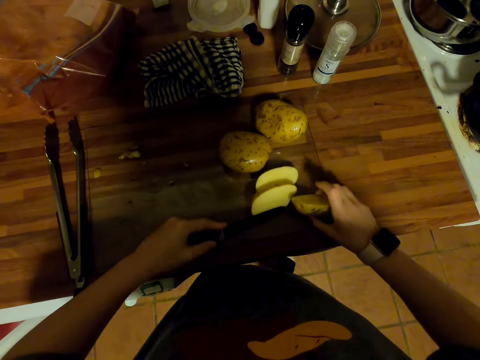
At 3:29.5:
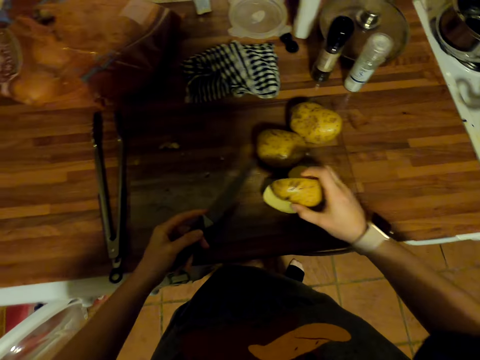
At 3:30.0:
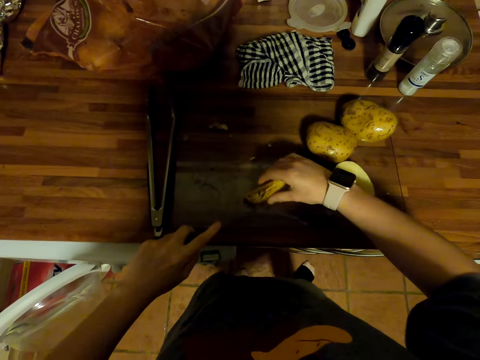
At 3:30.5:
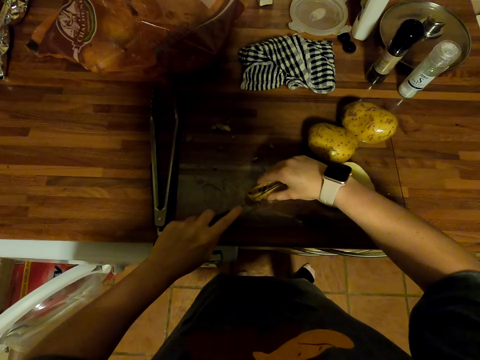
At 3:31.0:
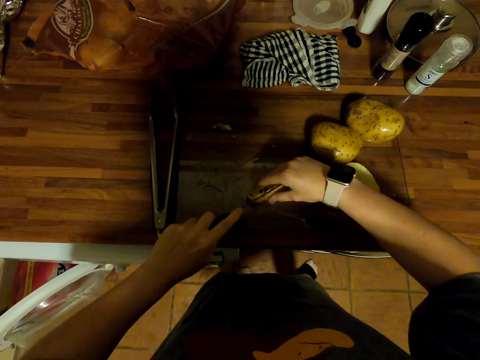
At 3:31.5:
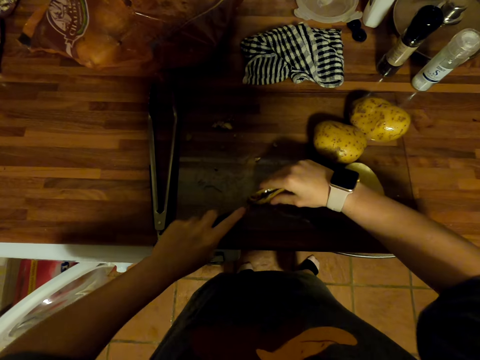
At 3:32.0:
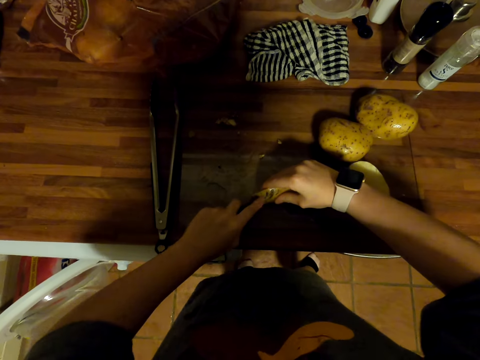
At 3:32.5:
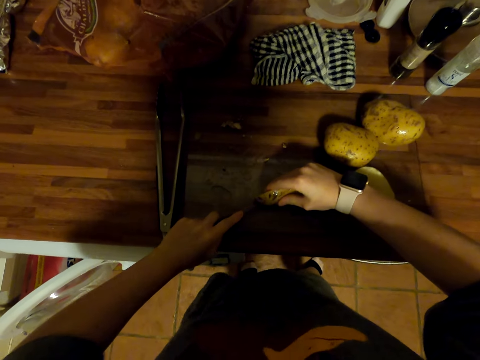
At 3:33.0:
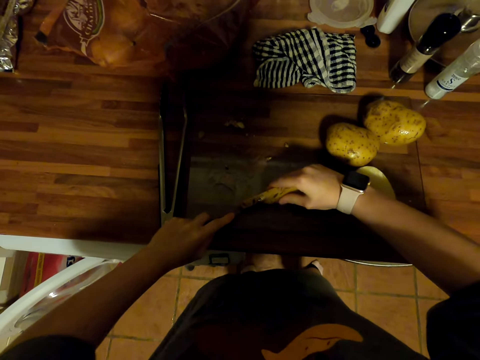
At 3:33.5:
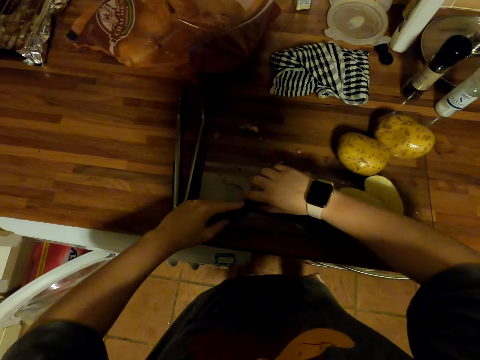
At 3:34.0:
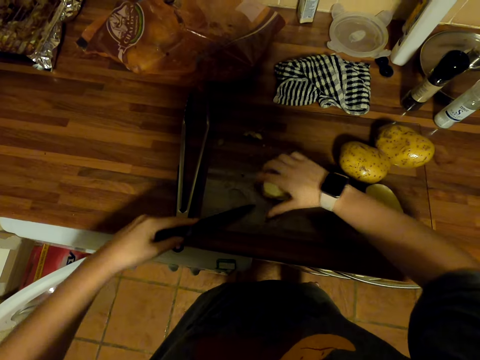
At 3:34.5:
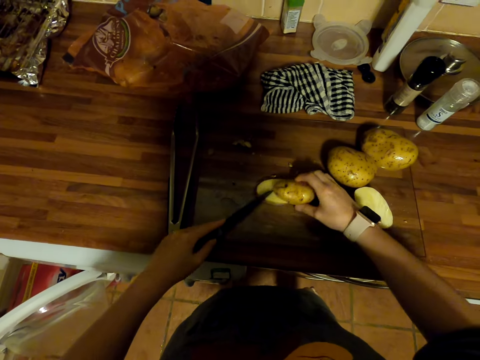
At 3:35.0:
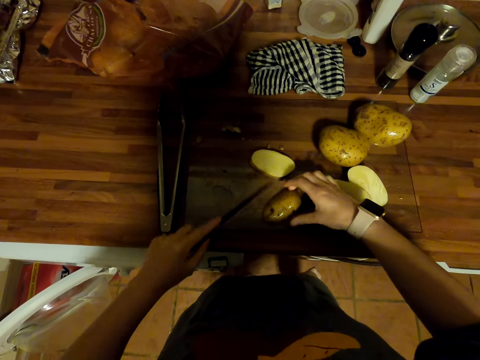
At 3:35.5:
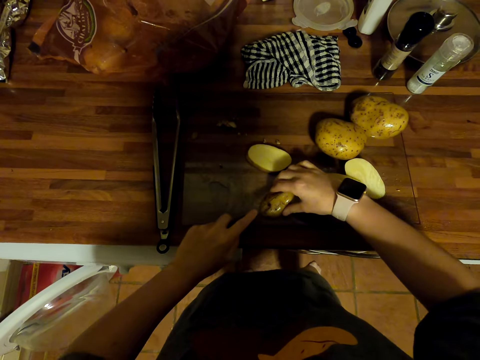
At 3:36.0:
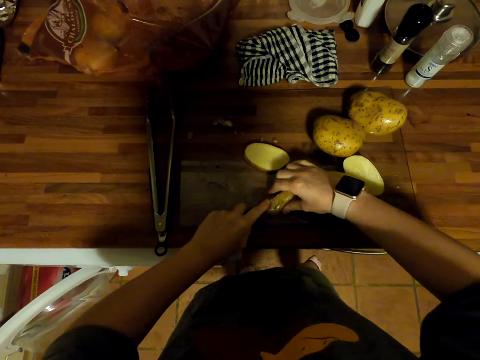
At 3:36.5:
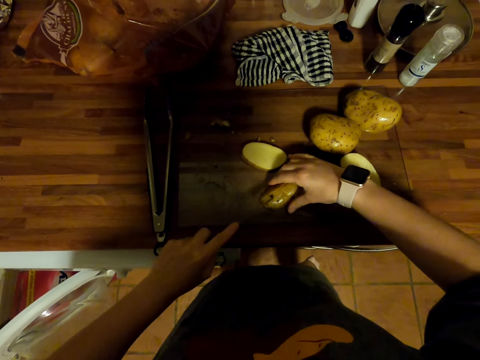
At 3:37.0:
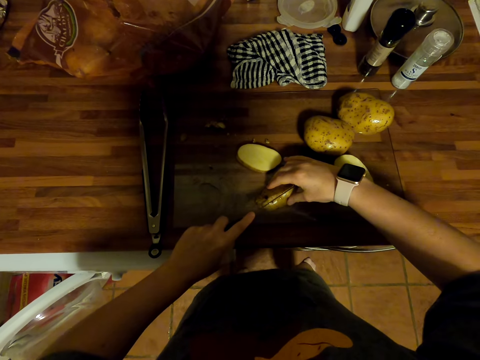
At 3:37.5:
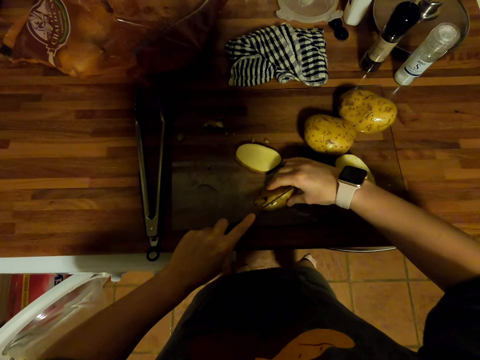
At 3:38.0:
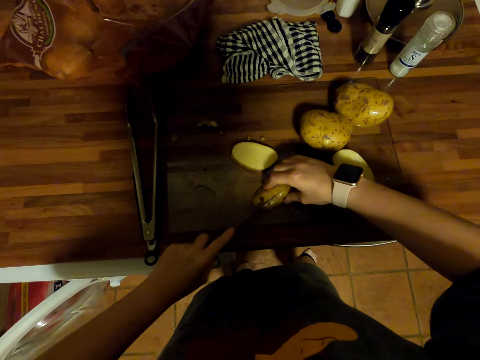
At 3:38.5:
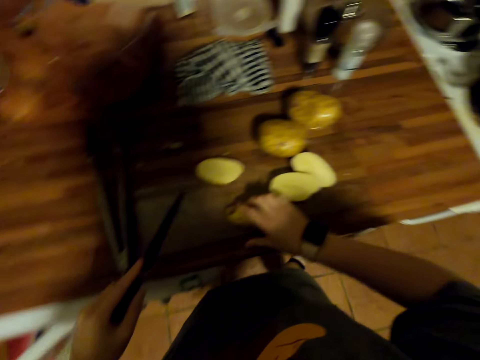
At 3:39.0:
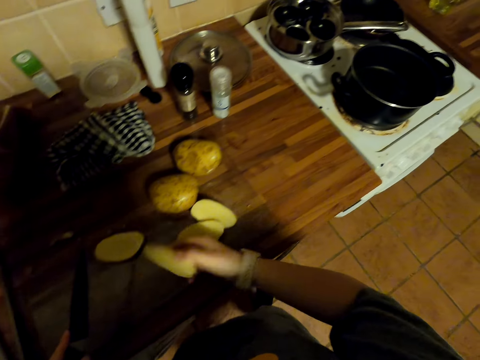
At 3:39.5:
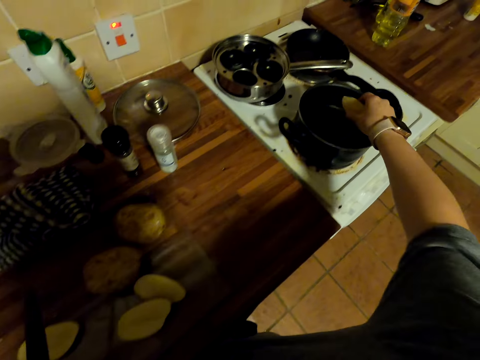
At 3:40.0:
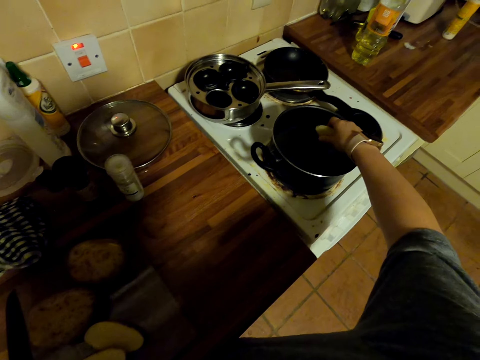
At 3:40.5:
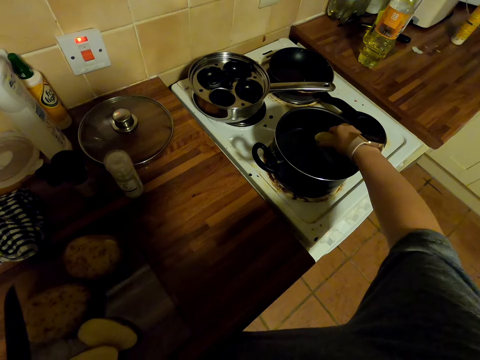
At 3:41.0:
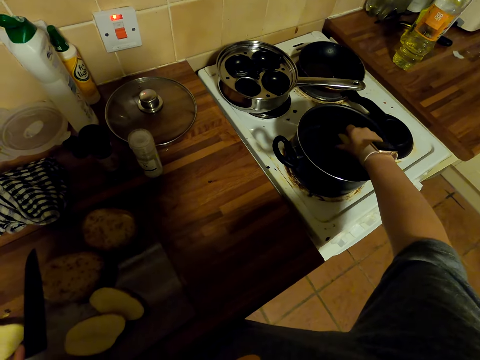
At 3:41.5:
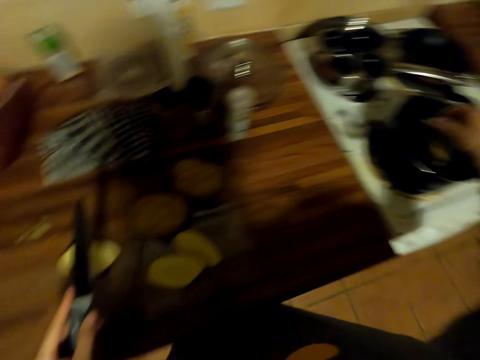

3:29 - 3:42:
The camera wearer moves a potato on the chopping board. They cut the potato on the chopping board with a knife. They move the potato on the chopping board. They cut the potato on the chopping board with the knife. They pick potatoes on the chopping board. They put the potatoes in the water in the pot to cook.

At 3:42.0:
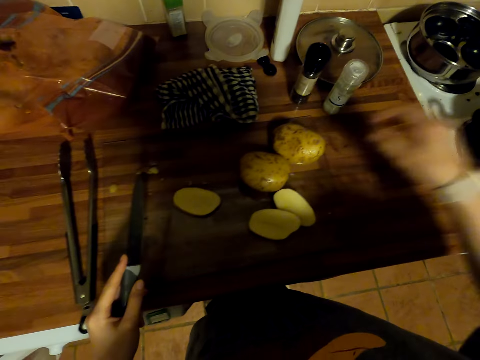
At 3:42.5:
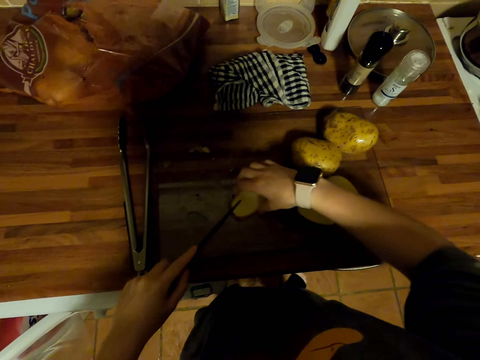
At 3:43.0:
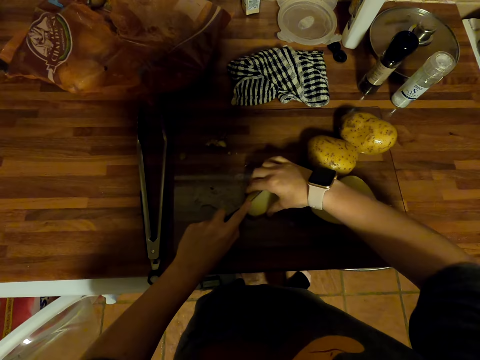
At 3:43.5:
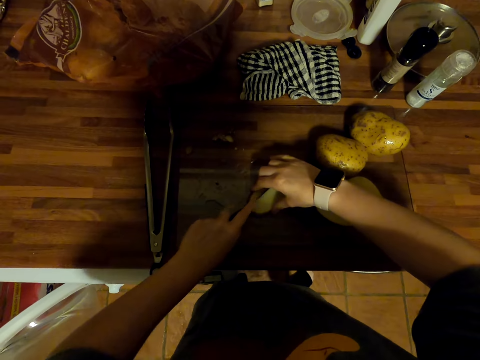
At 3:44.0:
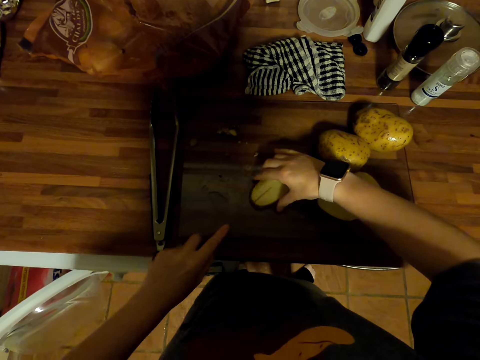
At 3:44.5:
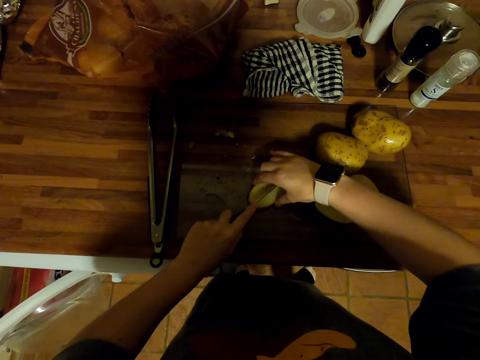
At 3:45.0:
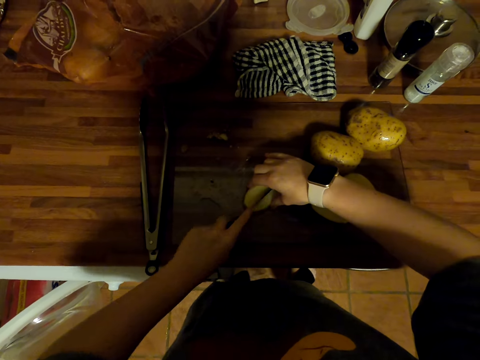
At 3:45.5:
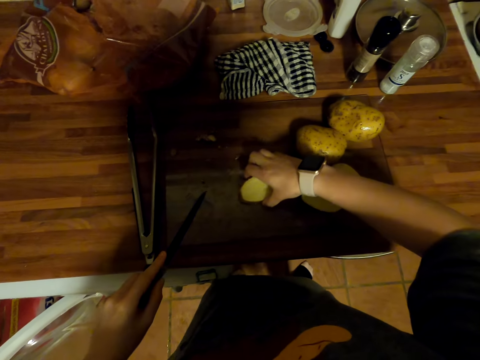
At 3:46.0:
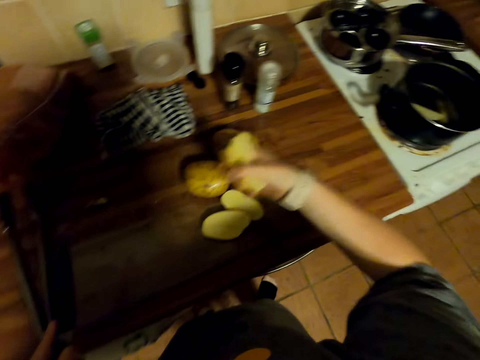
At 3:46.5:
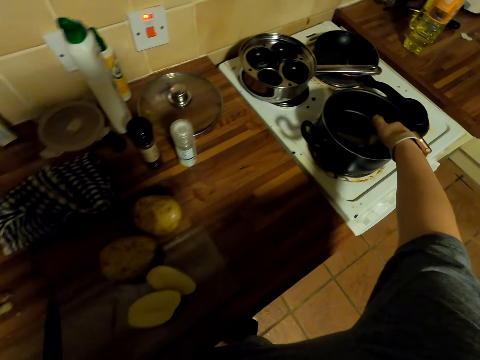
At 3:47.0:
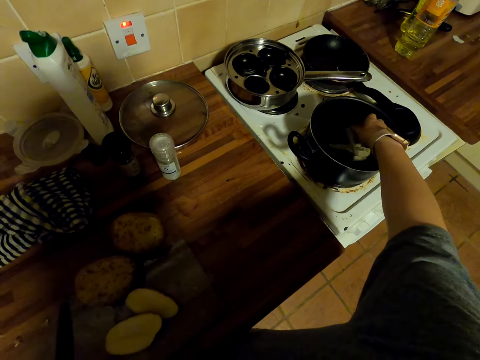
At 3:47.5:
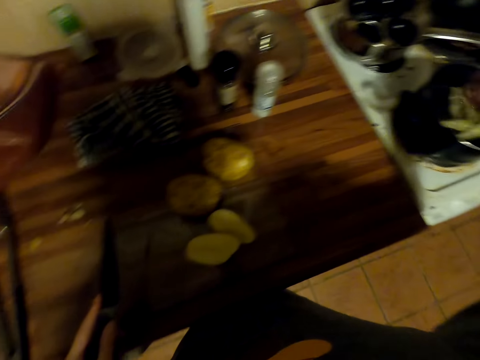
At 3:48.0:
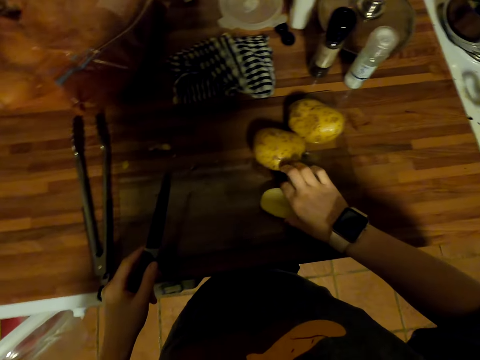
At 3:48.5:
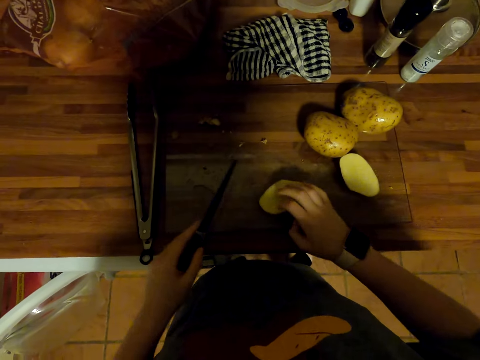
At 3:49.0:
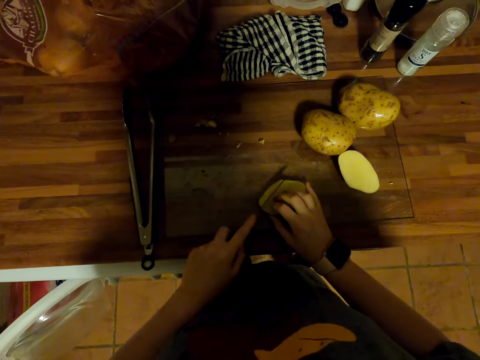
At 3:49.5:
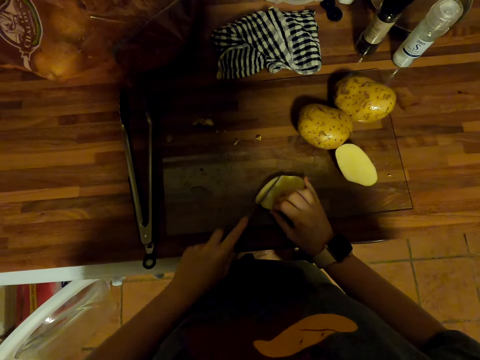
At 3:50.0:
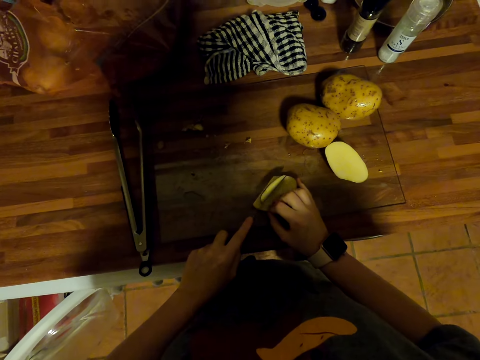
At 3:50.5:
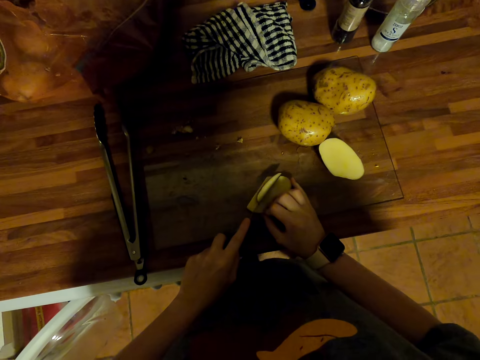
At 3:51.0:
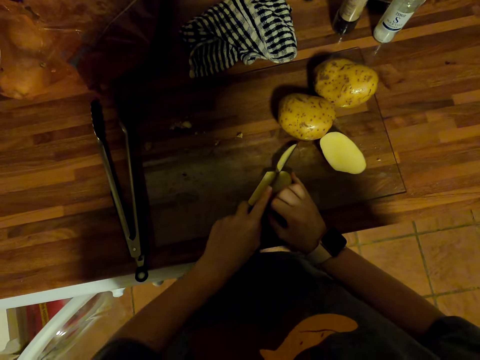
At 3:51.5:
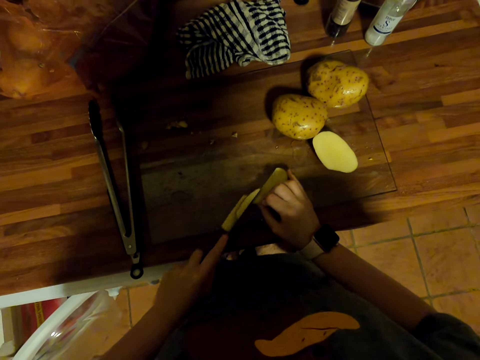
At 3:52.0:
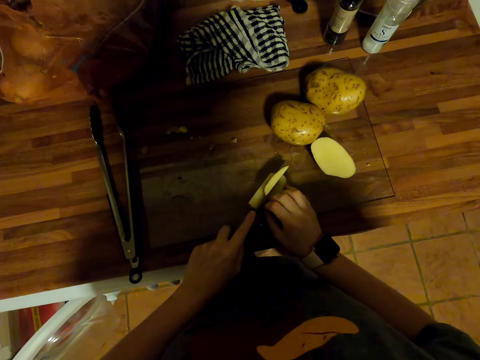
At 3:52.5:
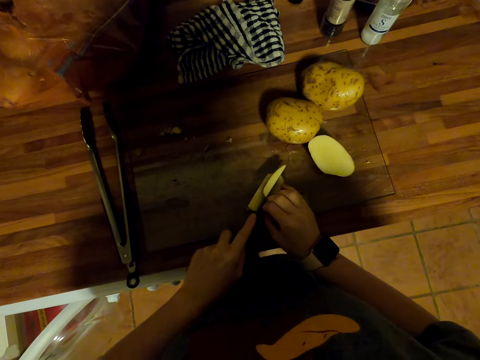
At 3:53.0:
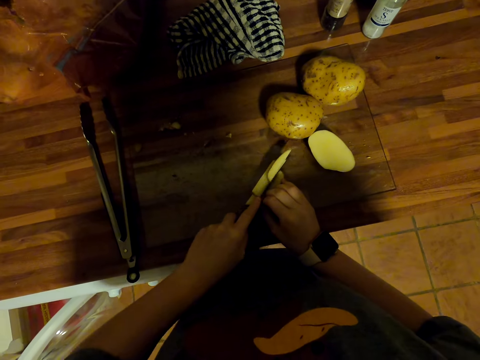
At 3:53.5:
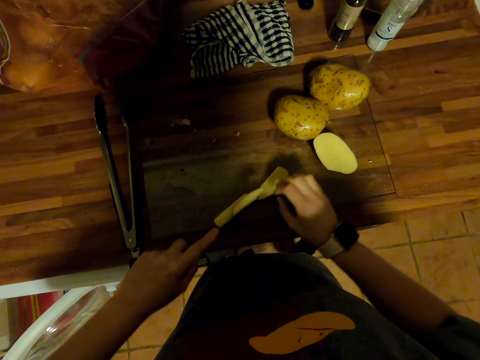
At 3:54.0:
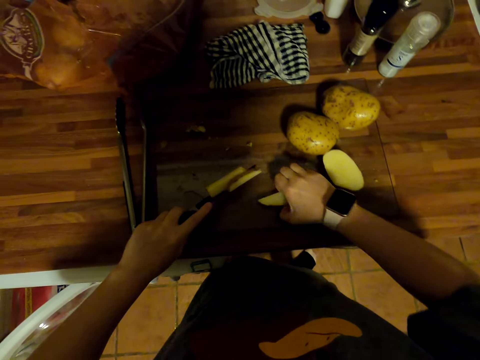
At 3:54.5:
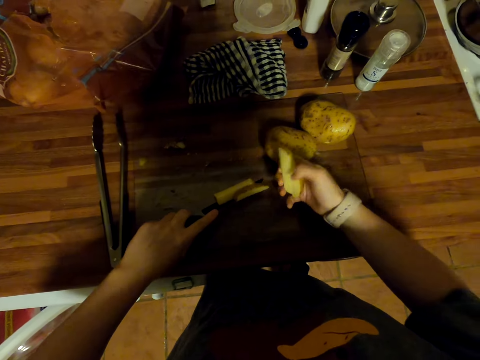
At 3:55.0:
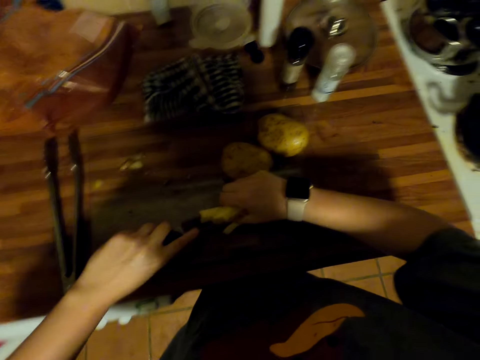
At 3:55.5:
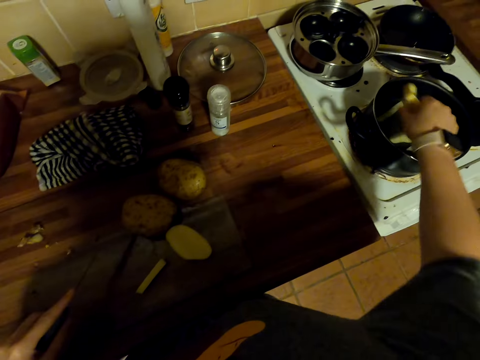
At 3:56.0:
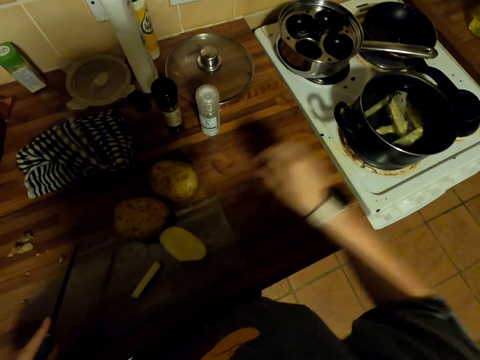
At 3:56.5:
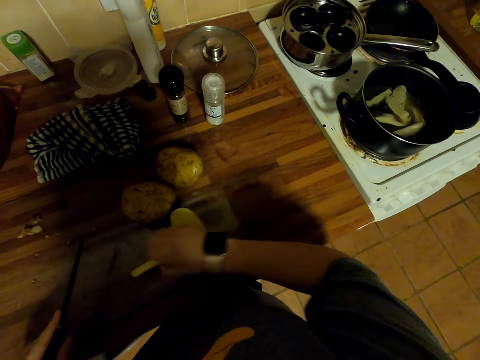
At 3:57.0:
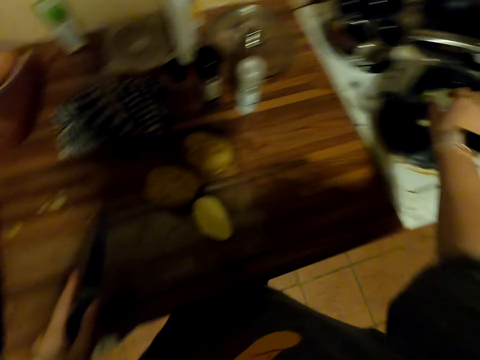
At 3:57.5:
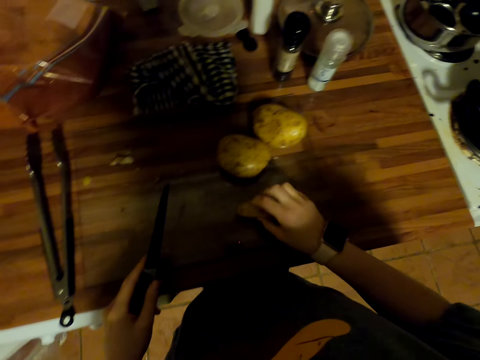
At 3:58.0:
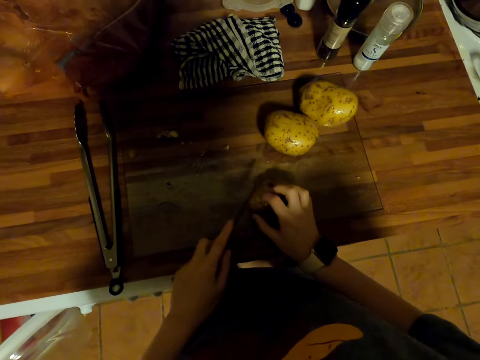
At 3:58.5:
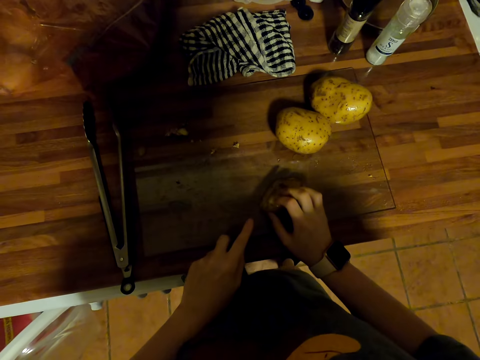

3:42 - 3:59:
The camera wearer moves a potato on the chopping board. They cut the potato on the chopping board with a knife. They pick potatoes on the chopping board. They put the potatoes in the water in the pot to cook. They move the potato on the chopping board. They cut the potato on the chopping board with the knife. They pick the potatoes on the chopping board. They put the potatoes in the water in the pot to cook. They pick the potato on the chopping board. They put the potato in the pot. They move the potato on the chopping board.
